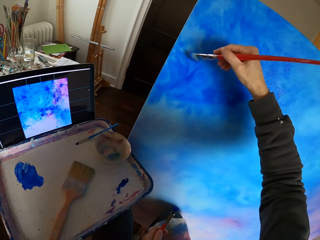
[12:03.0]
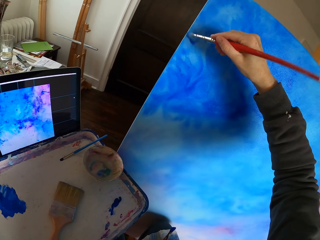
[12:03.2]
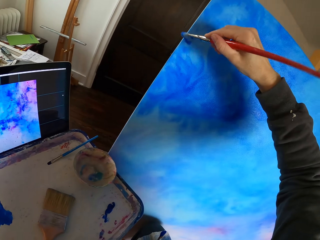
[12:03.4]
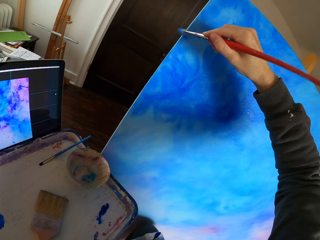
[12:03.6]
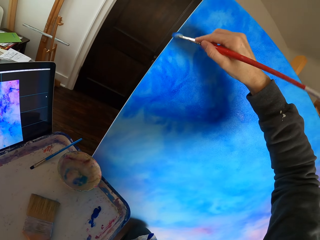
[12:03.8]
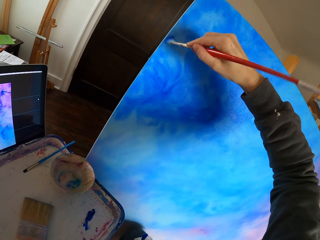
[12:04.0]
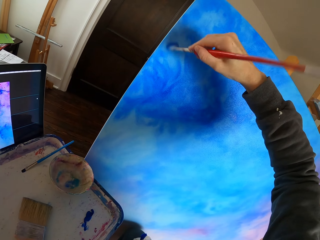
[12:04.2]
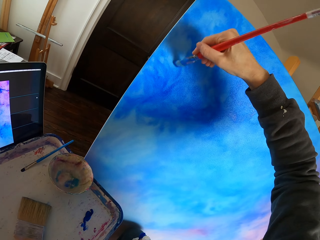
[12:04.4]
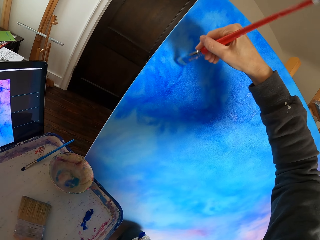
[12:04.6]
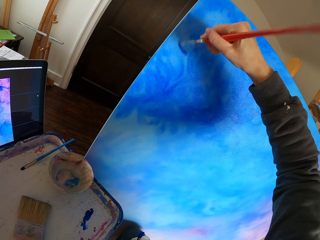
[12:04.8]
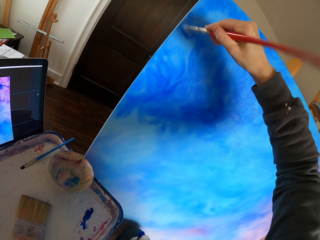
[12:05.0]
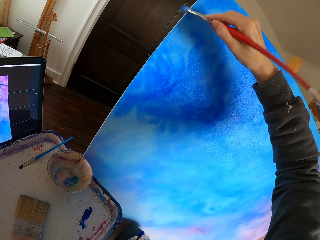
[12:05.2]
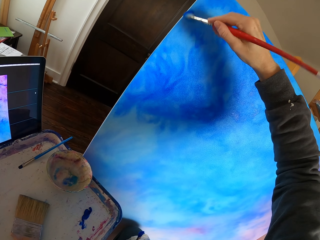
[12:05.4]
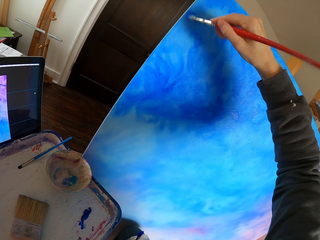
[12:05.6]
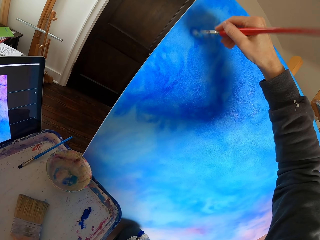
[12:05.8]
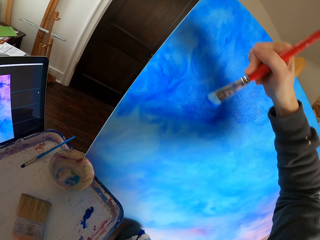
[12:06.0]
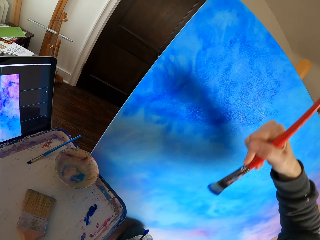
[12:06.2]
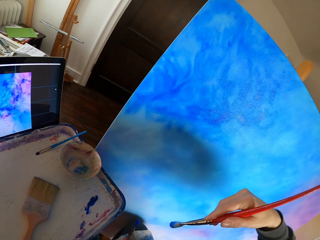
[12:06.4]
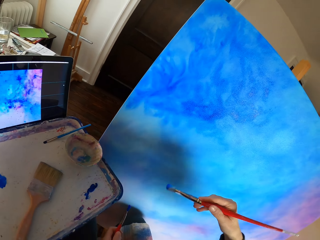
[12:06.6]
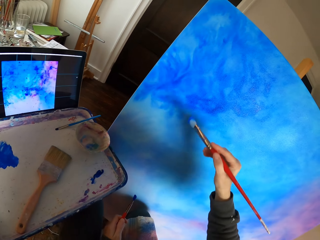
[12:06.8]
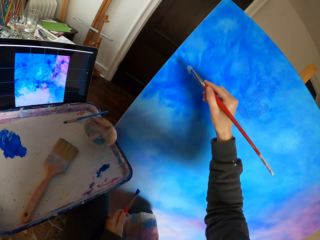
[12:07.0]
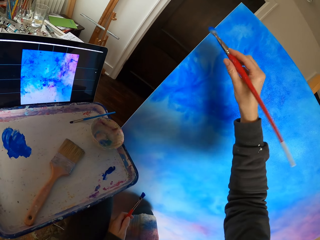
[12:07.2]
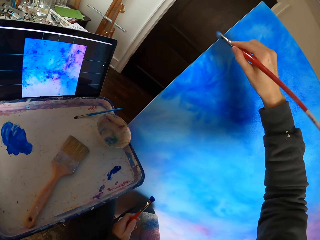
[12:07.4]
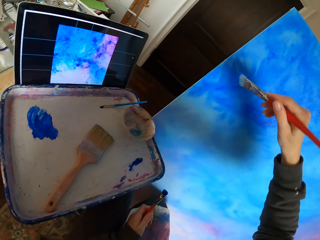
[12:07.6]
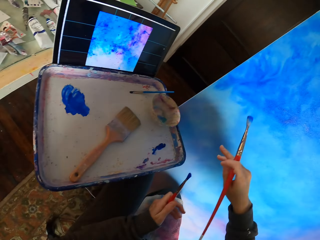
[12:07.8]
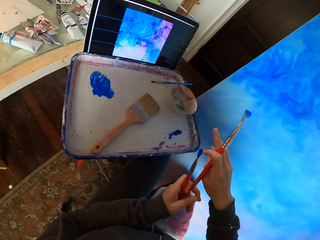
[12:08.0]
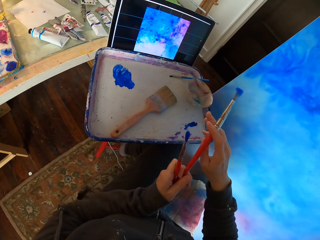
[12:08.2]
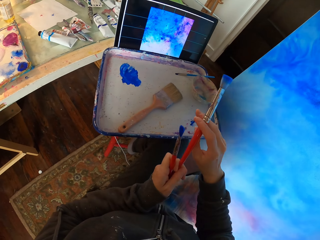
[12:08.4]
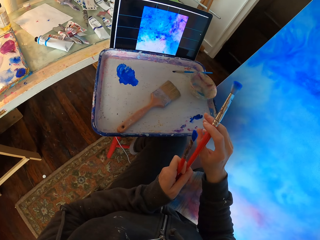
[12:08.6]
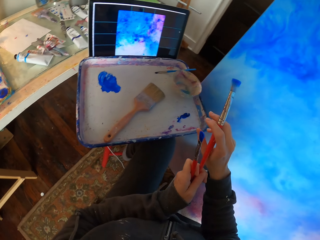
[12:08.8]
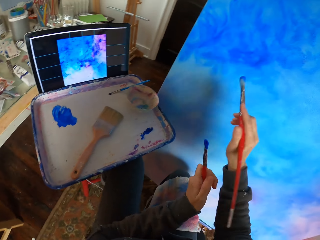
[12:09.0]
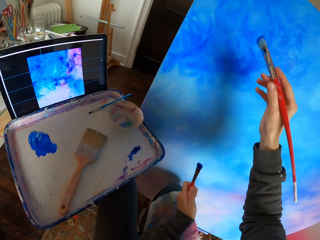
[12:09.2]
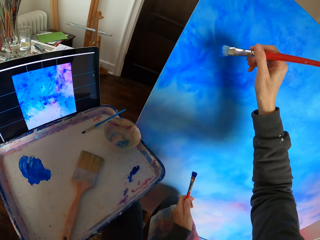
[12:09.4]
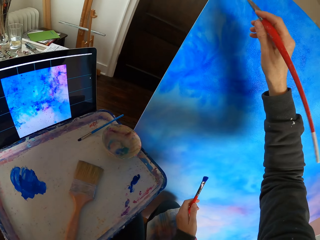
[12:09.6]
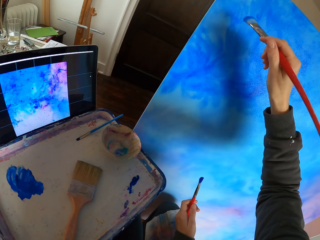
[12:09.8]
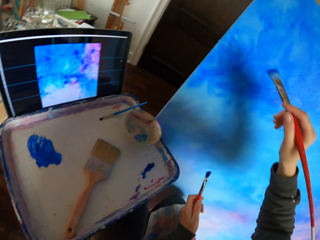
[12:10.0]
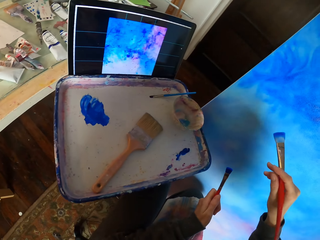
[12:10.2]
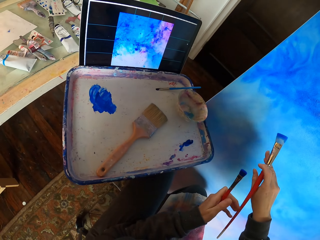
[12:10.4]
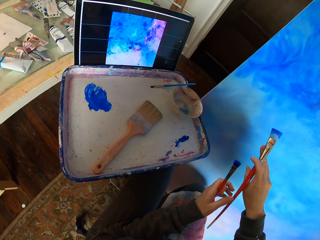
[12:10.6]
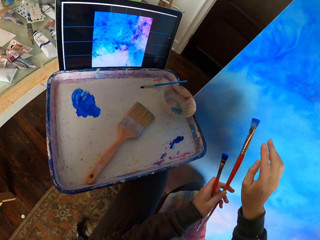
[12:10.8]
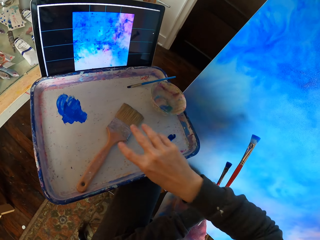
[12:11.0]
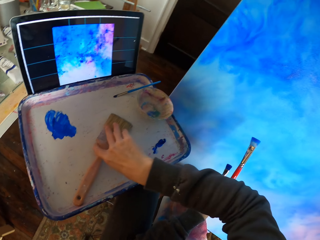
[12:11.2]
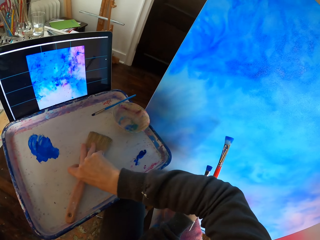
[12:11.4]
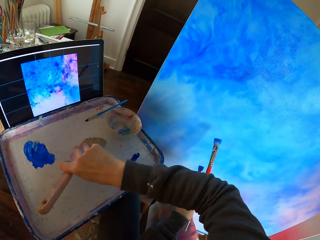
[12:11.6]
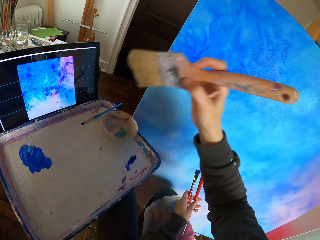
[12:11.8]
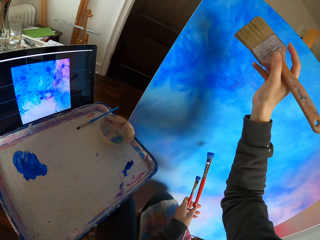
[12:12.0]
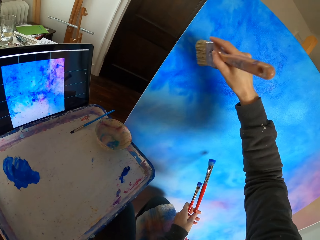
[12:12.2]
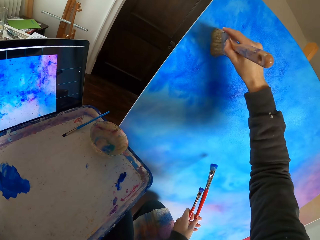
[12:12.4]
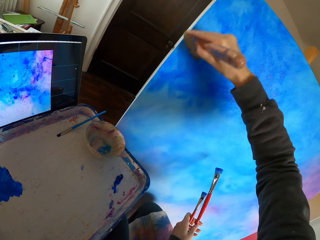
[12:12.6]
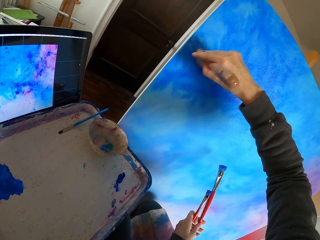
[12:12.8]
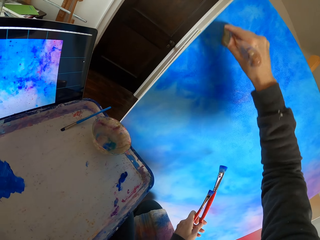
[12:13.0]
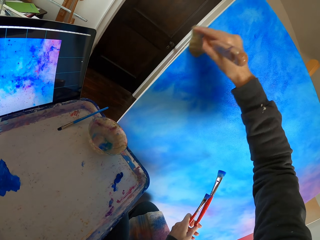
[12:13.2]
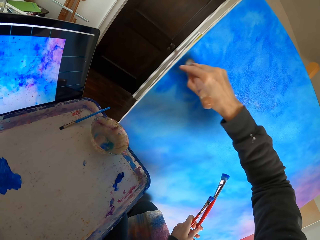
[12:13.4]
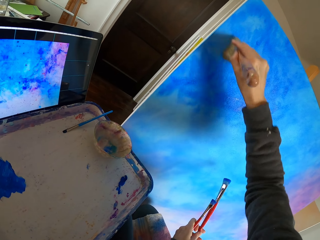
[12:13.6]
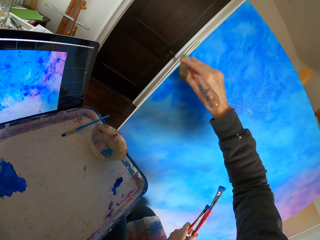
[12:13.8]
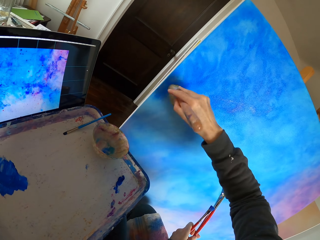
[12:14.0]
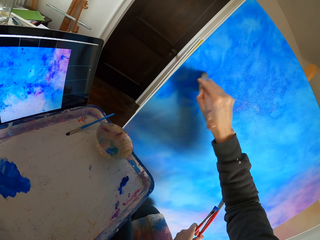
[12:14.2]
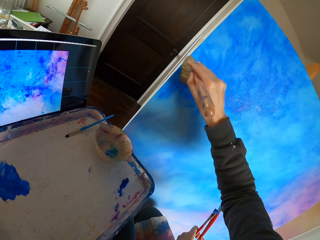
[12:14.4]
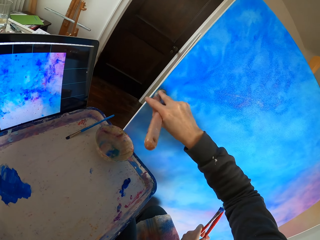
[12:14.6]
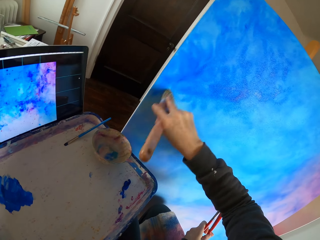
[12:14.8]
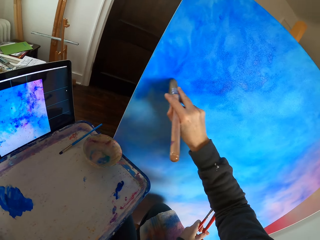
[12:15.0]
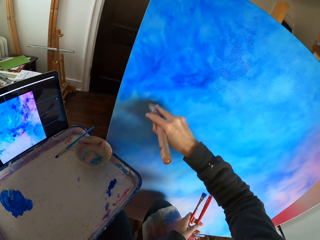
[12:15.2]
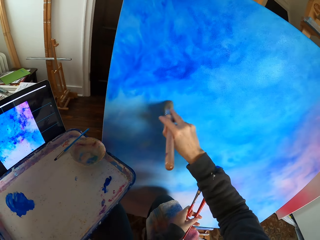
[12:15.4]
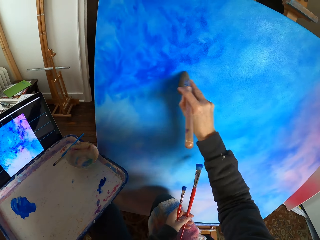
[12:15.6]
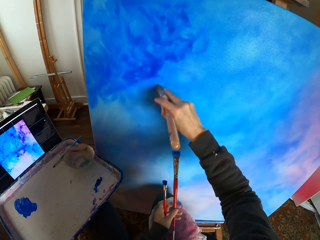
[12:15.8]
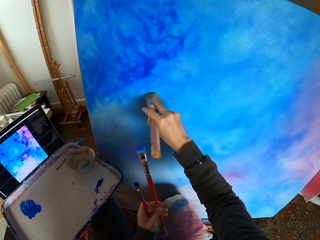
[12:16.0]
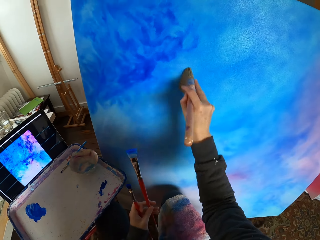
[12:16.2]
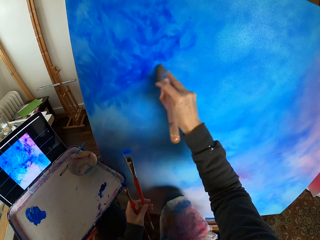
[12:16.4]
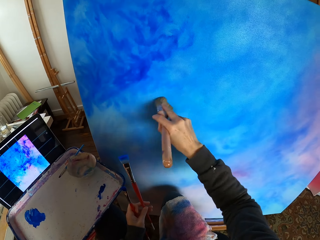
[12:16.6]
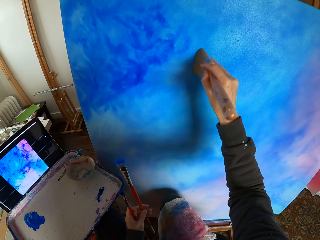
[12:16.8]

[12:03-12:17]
The camera wearer dry brushes the art with the brush. They switch the paint brush. They pick the brush on the tray. They dry brush the art with the brush.

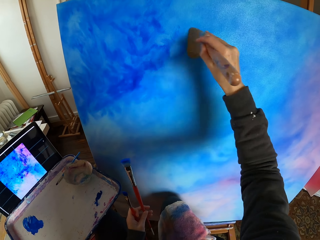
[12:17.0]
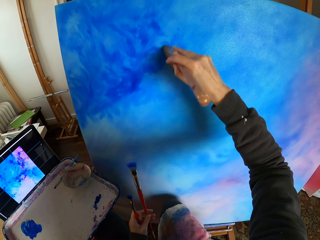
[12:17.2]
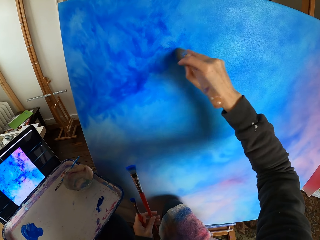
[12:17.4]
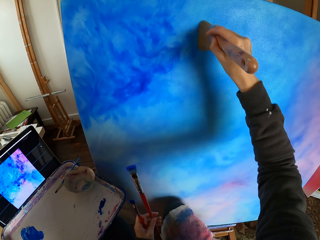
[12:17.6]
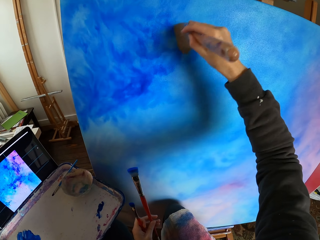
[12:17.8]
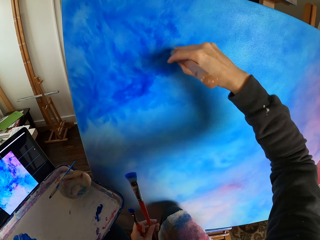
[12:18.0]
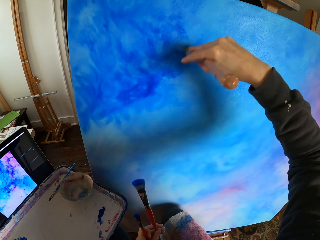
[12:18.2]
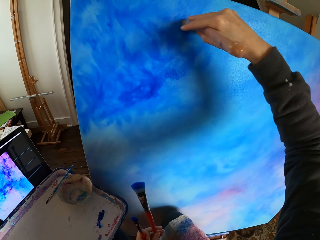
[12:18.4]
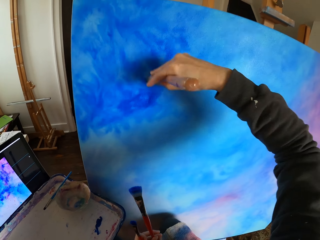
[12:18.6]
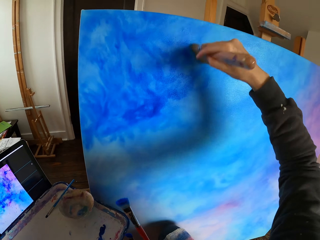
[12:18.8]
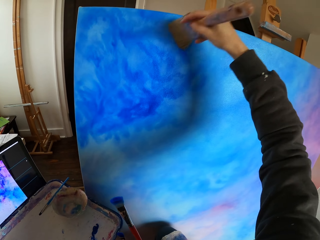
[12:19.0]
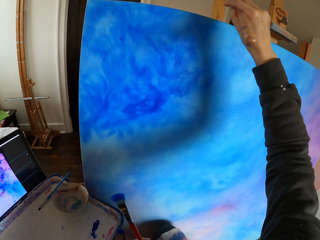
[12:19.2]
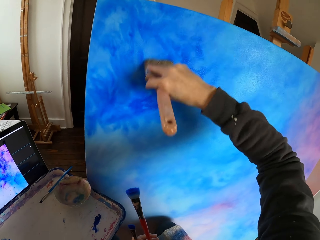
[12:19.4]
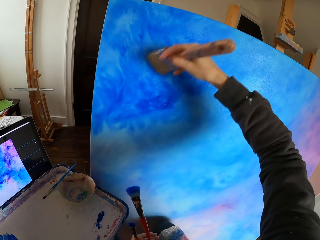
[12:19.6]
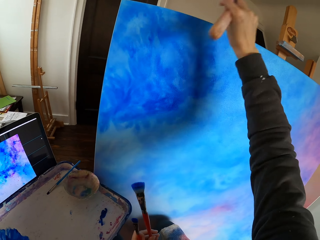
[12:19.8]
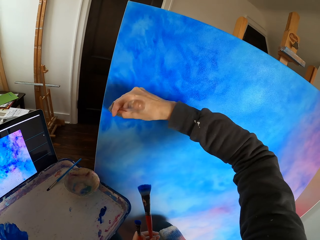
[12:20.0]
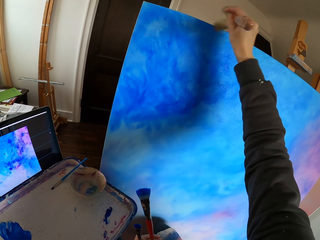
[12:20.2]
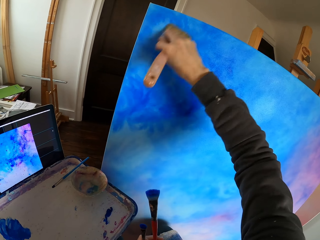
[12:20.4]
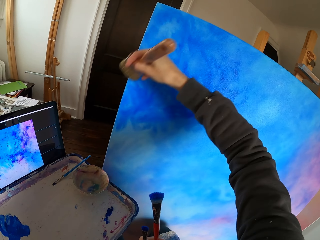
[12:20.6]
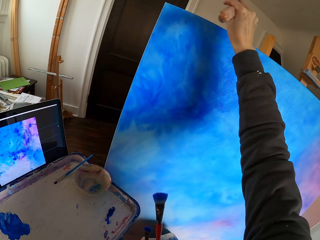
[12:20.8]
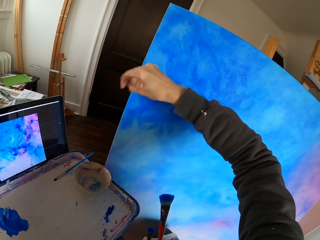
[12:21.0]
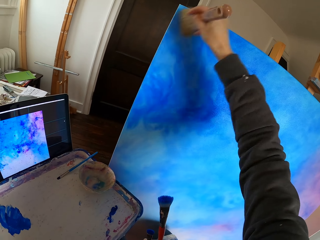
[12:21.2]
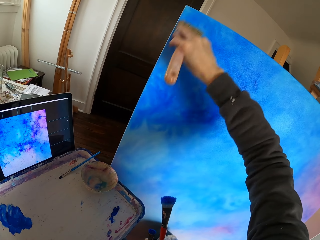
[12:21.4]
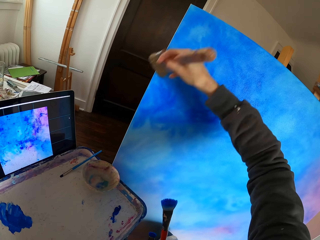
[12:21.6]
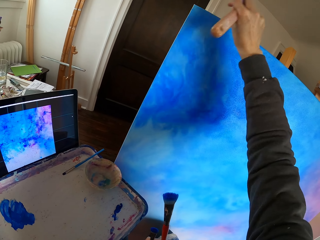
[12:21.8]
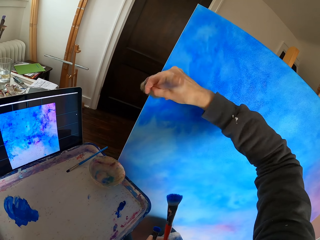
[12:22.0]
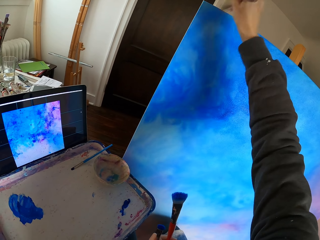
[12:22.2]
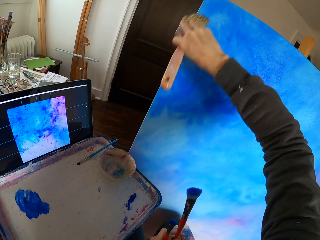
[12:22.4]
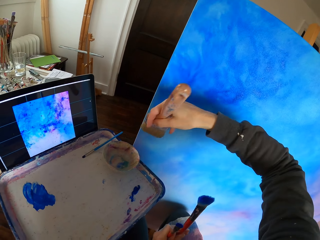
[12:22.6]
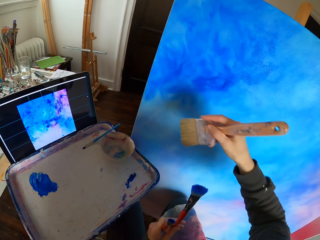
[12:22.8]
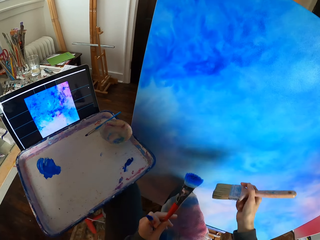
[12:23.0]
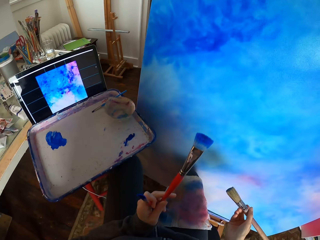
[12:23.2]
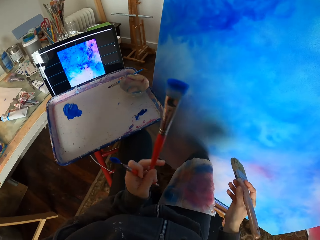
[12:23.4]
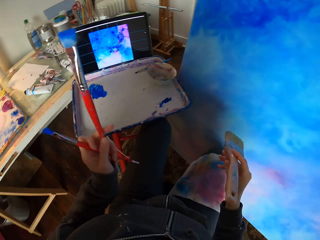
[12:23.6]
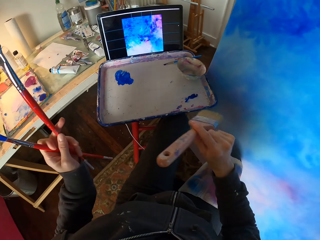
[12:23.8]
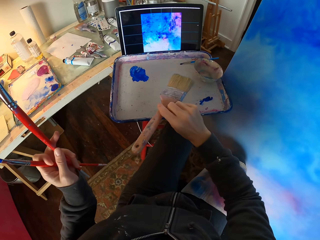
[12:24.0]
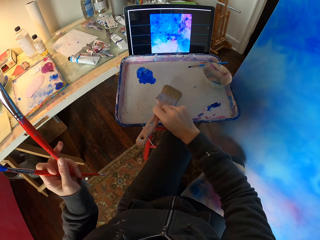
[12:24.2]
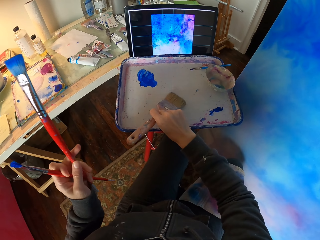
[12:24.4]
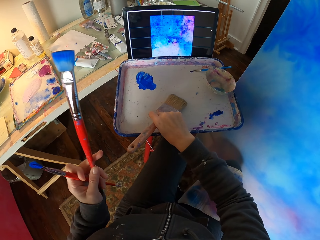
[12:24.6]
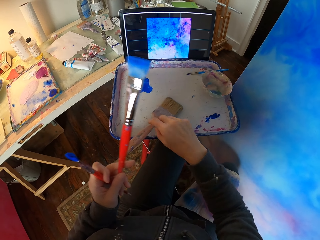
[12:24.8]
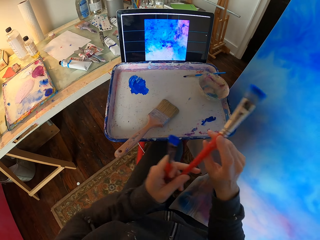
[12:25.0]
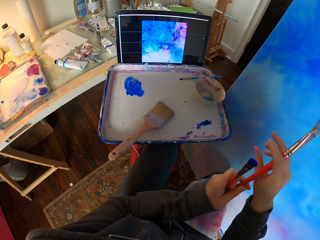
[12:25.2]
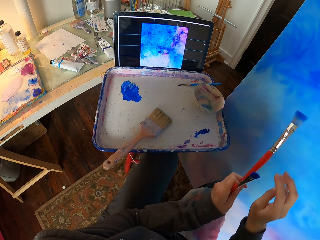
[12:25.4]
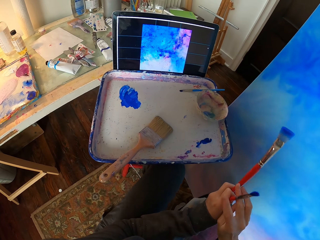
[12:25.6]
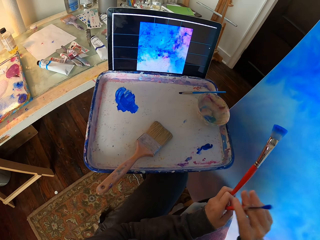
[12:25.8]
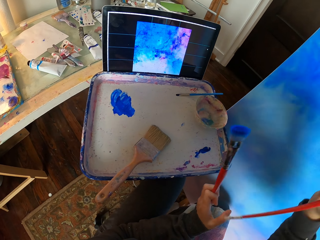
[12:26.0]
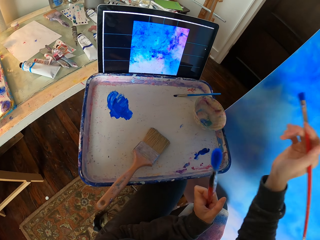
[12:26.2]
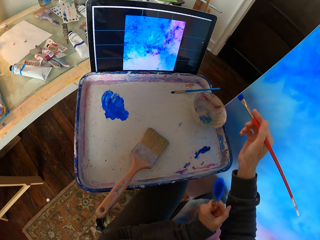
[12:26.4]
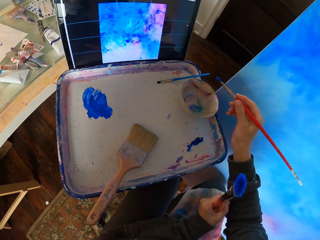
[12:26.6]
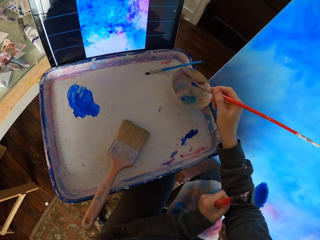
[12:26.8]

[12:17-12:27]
The camera wearer puts down the brush.
